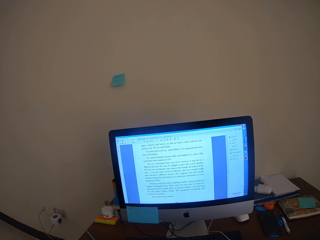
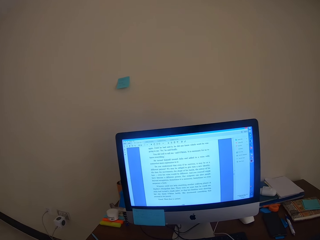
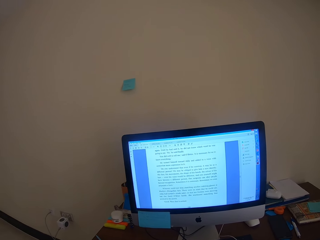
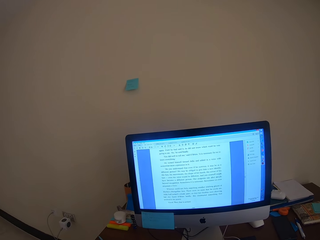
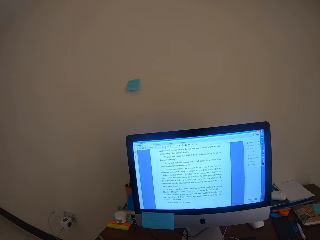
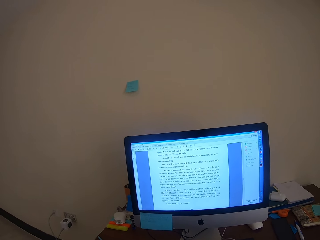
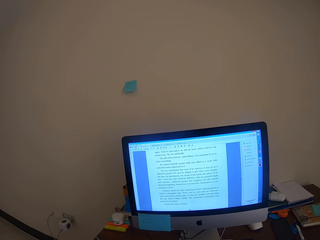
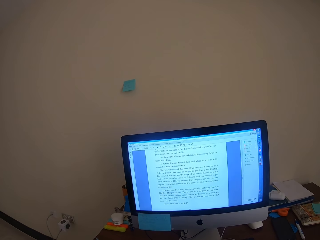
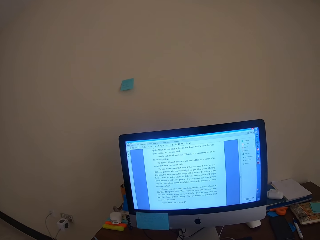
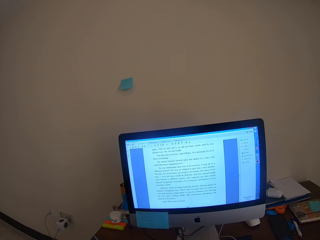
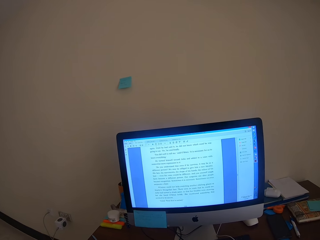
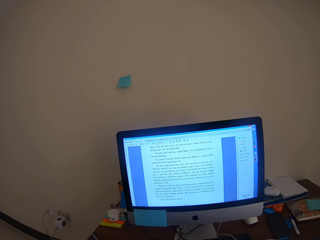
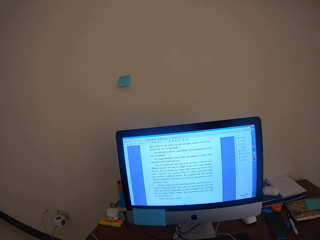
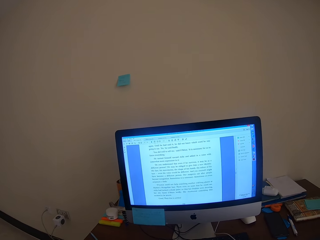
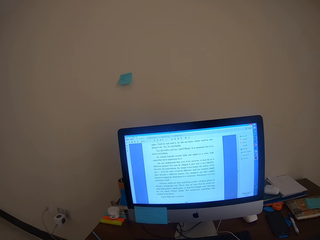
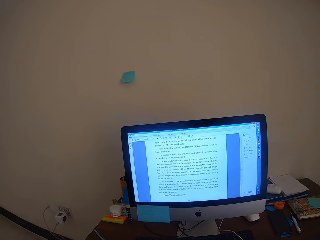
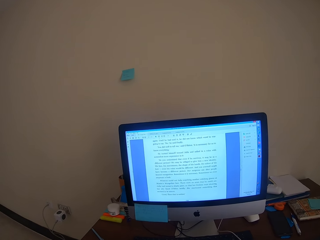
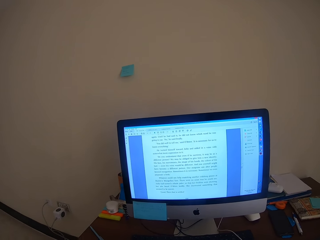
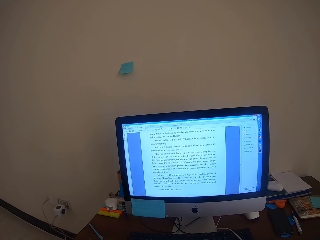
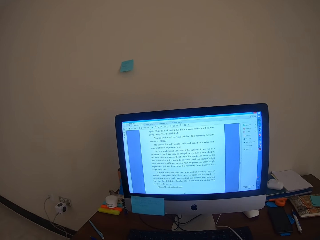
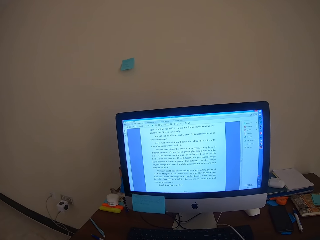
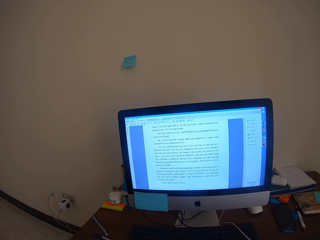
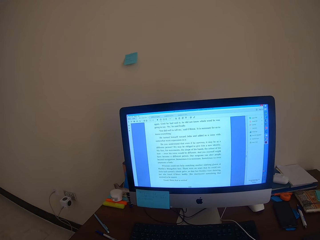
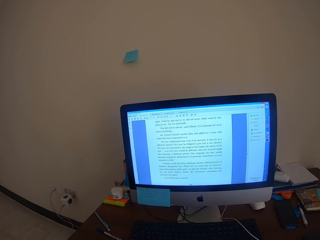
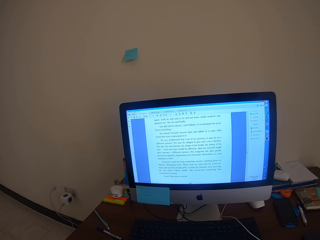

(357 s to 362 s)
The camera wearer studies in the computer.

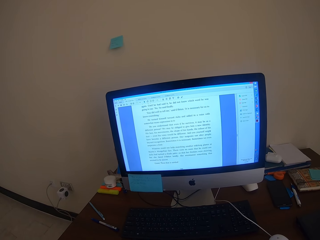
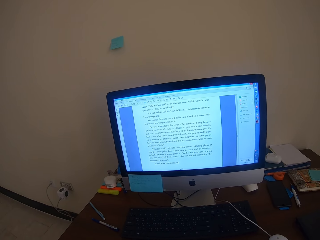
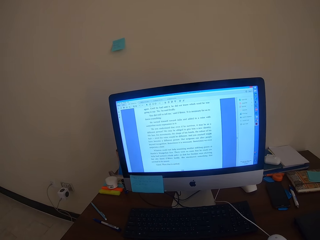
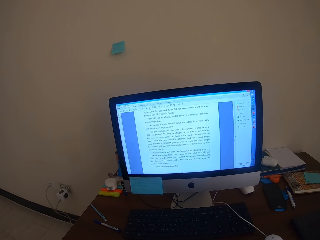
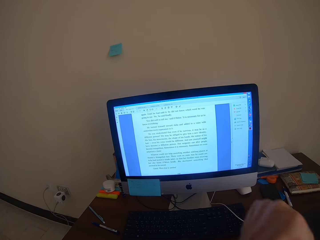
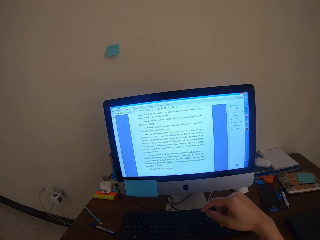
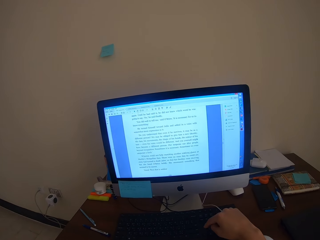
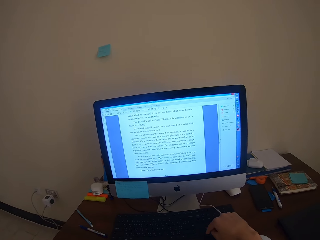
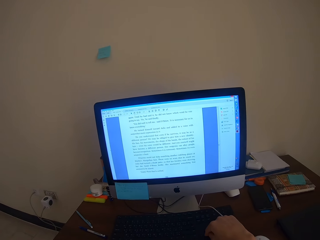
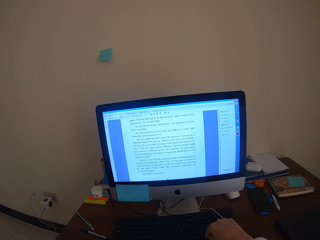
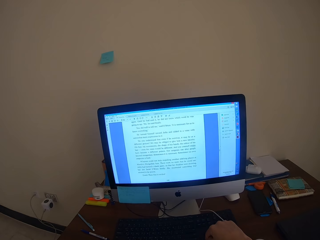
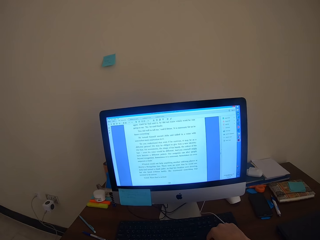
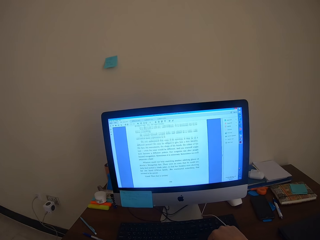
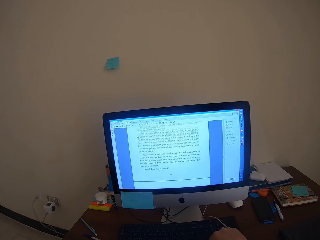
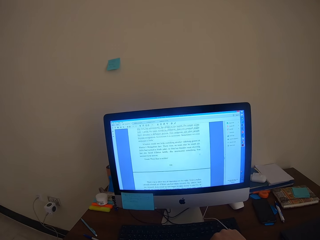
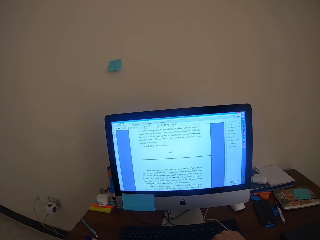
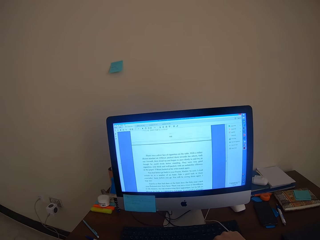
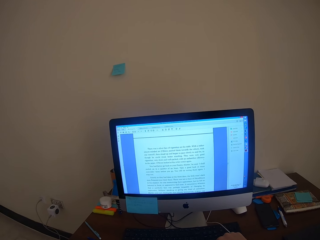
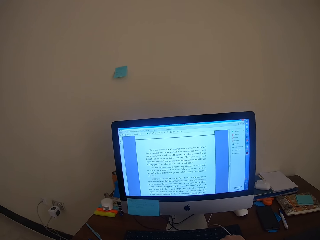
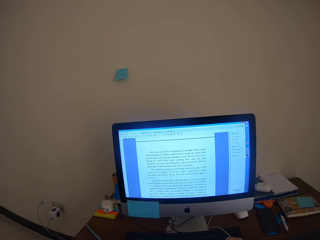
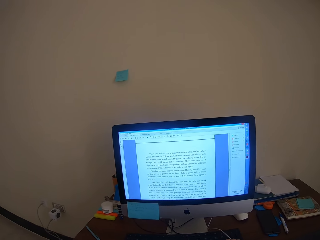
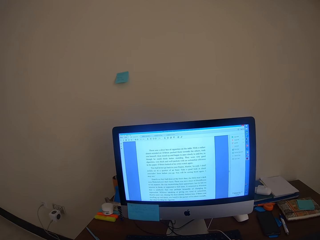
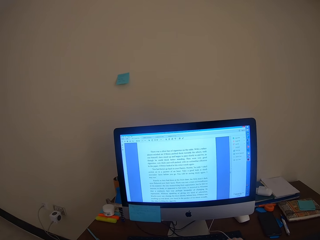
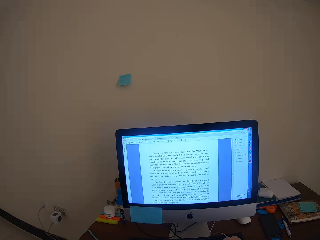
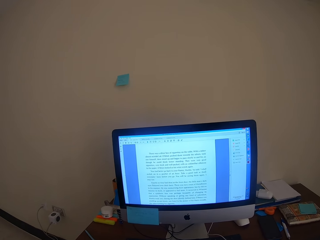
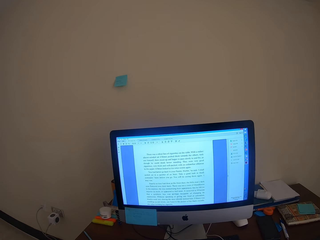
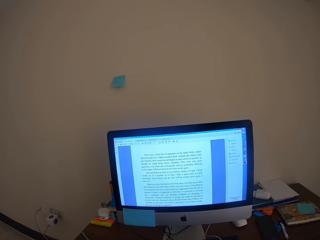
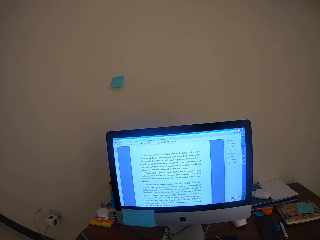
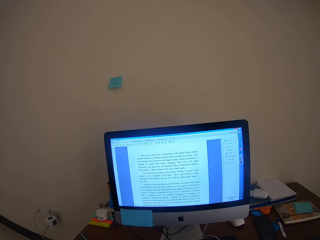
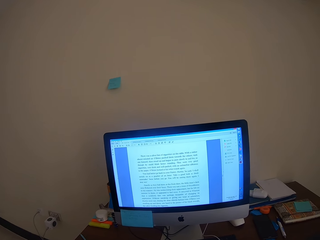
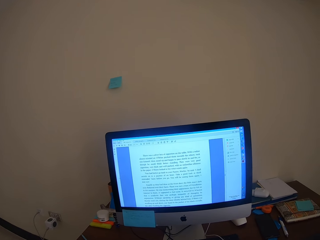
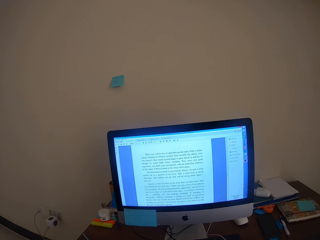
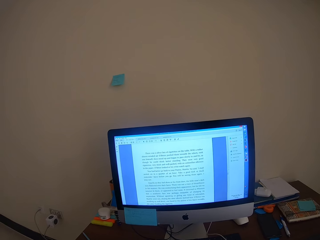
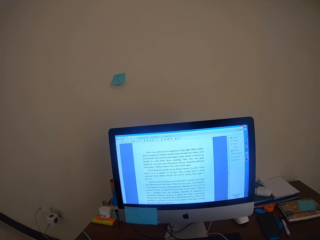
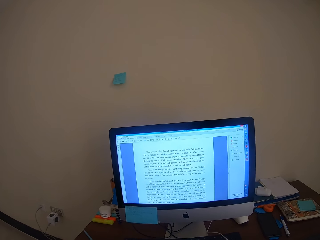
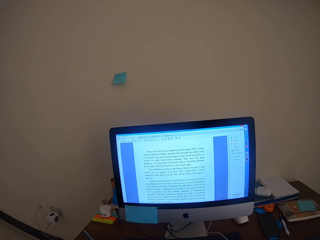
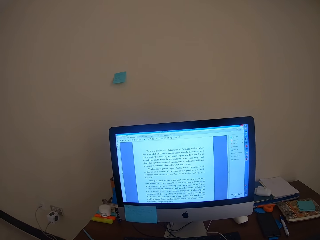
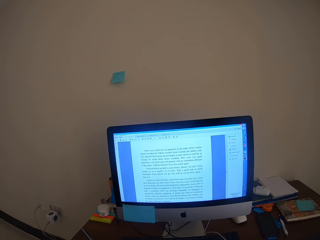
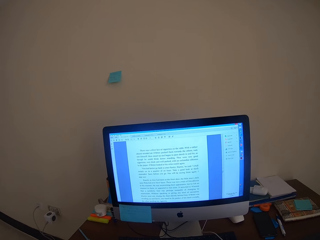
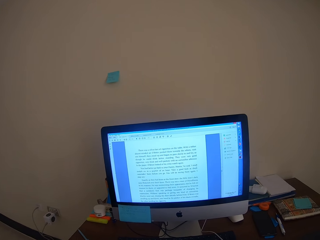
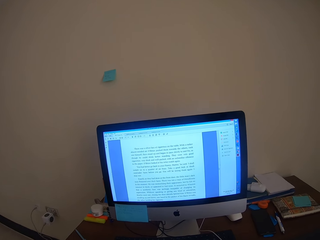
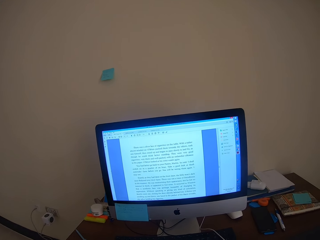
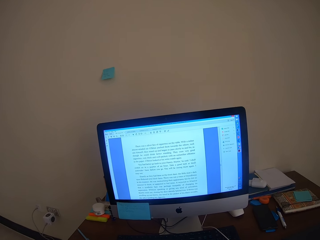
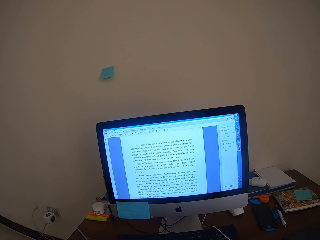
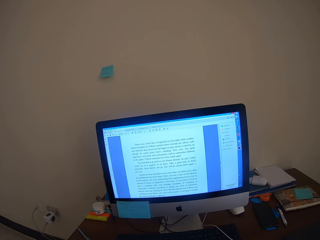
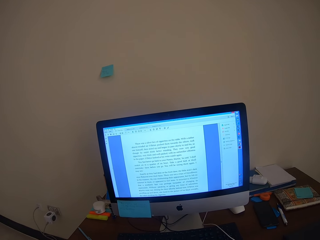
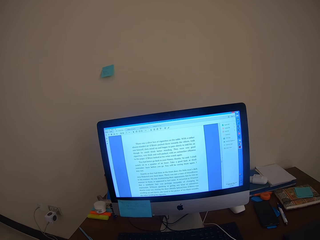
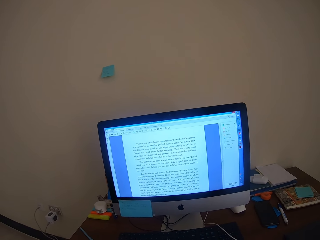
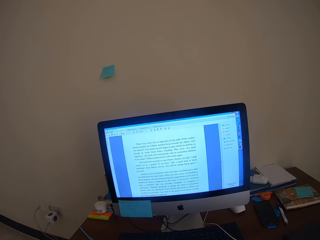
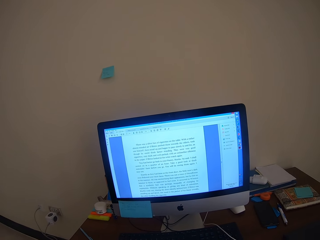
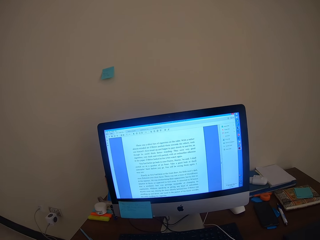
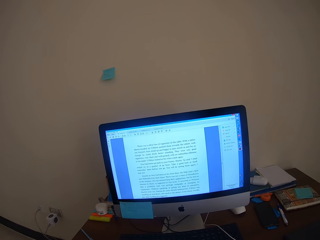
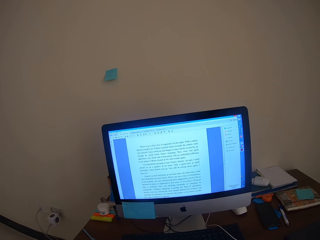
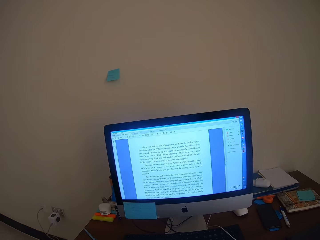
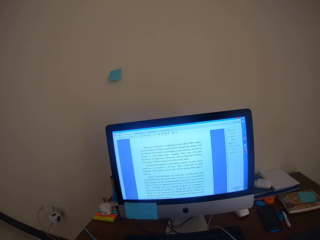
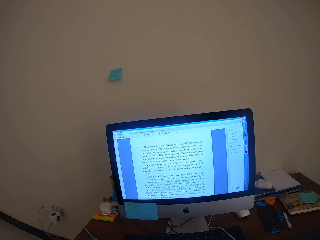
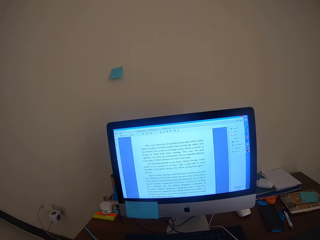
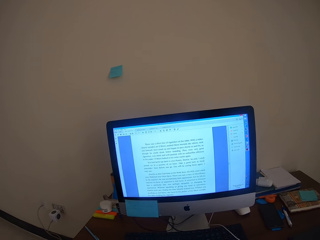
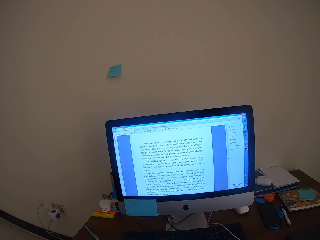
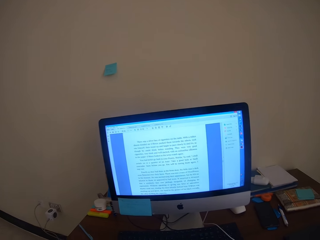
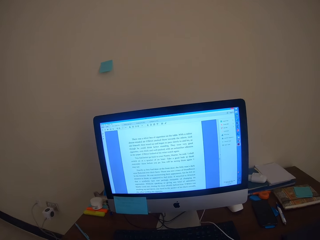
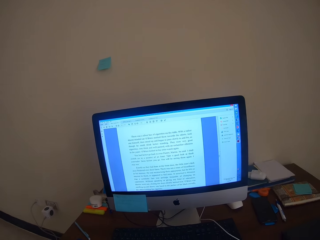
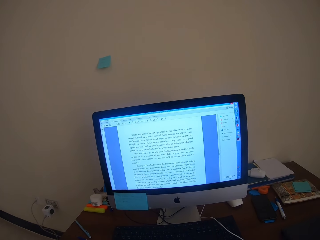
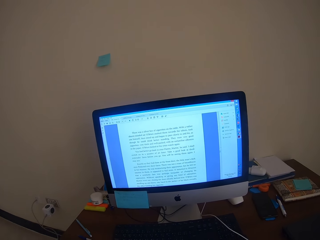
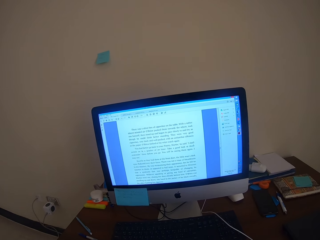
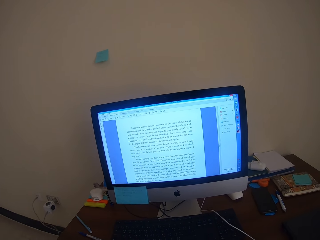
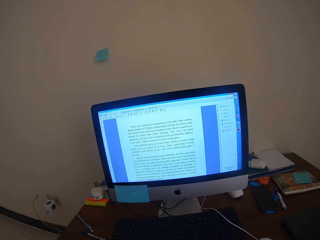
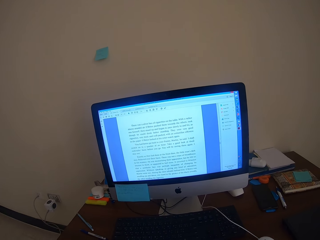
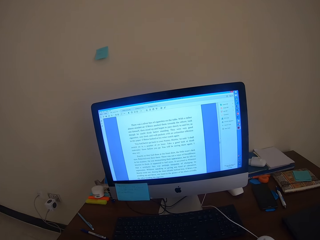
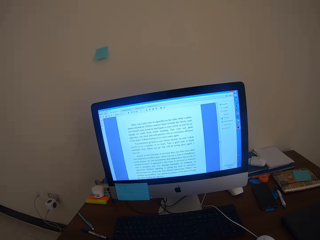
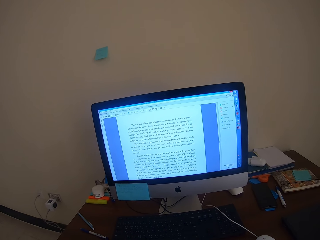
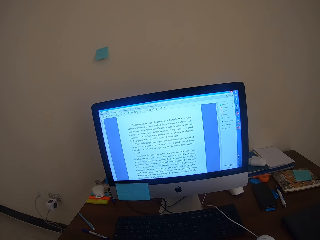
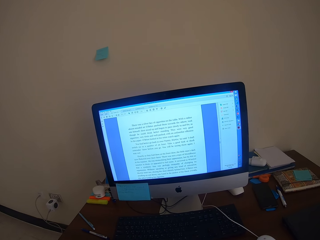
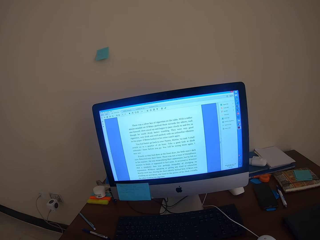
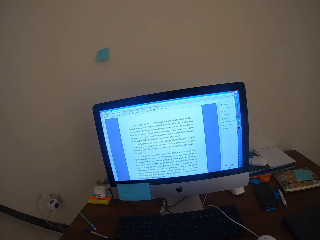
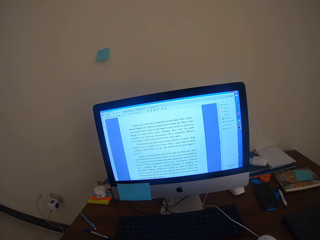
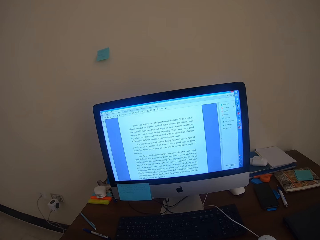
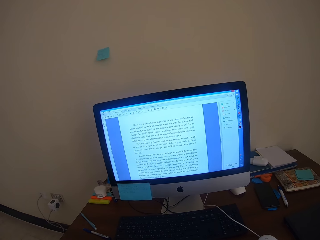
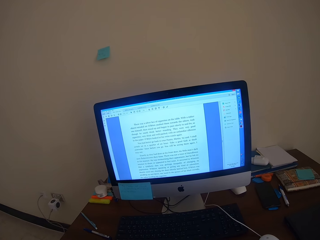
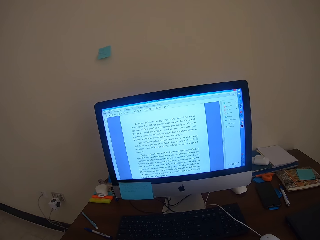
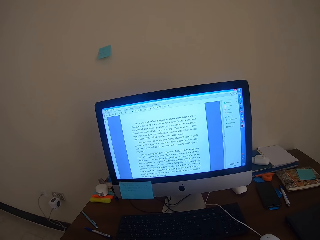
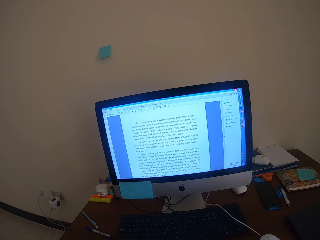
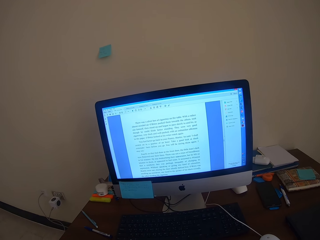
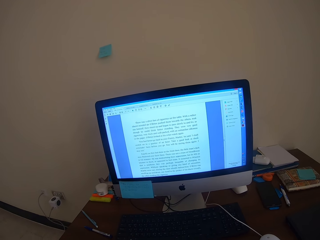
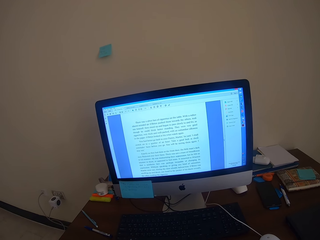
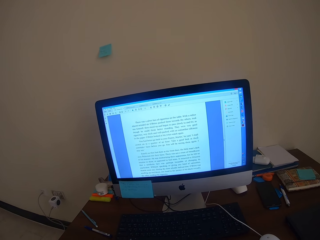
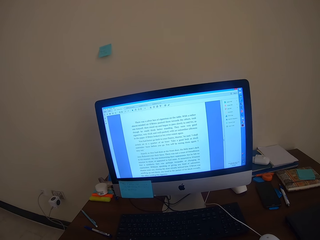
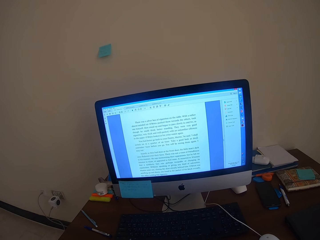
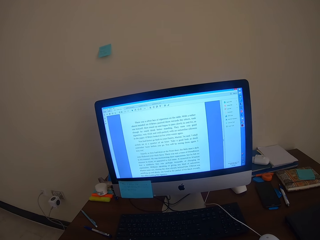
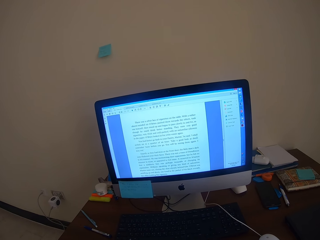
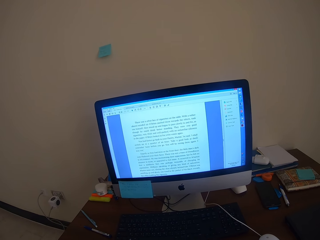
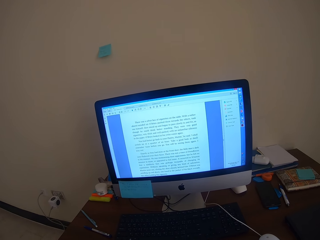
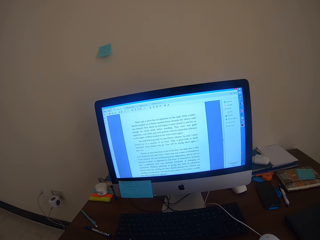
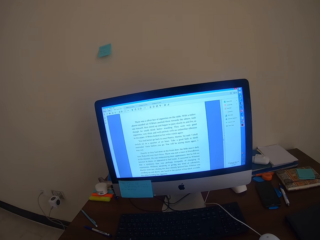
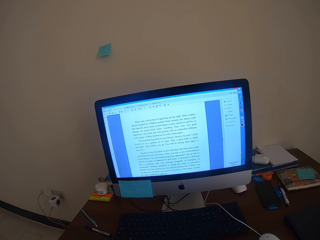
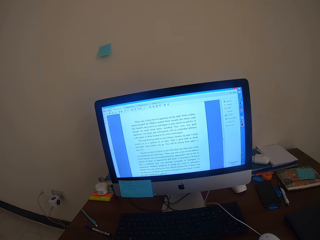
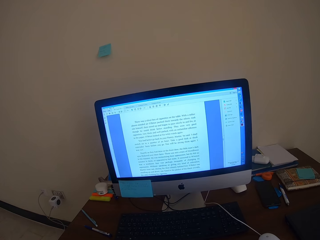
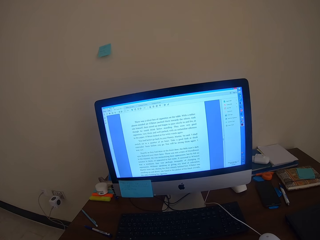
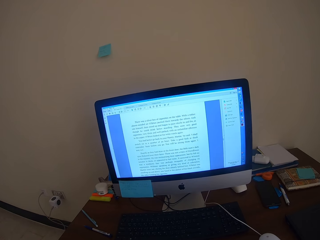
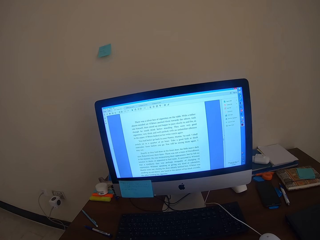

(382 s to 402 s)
The camera wearer presses a button on the keyboard. He scrolls in the computer with his hands. He reads from the desktop. He studies in the computer.
